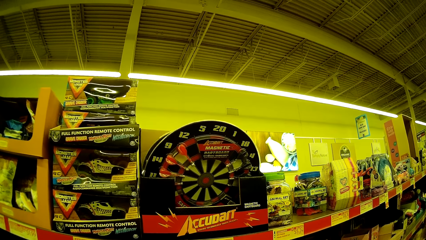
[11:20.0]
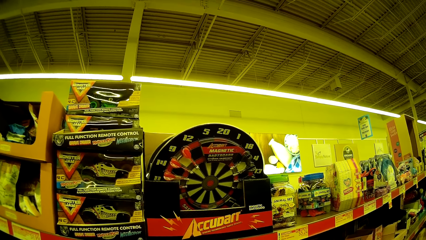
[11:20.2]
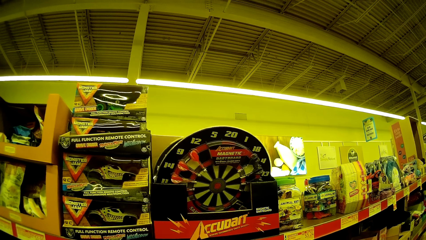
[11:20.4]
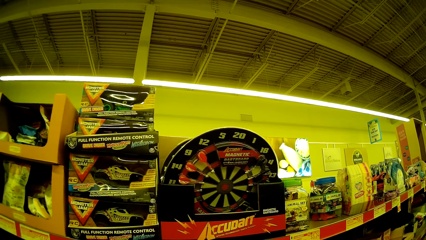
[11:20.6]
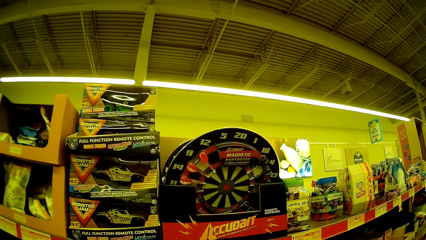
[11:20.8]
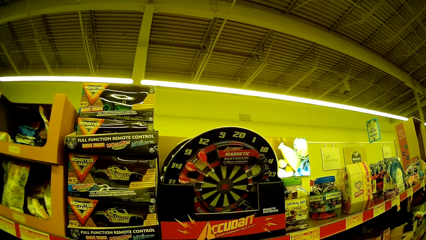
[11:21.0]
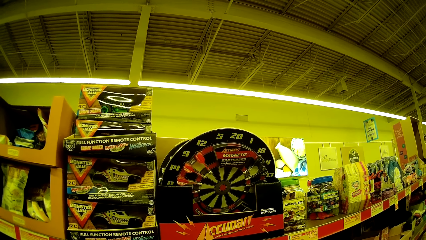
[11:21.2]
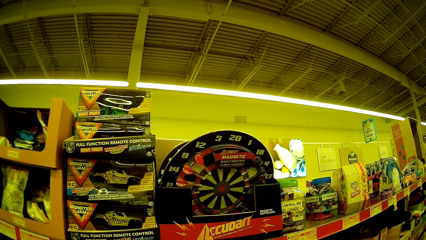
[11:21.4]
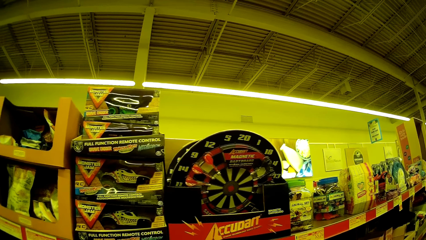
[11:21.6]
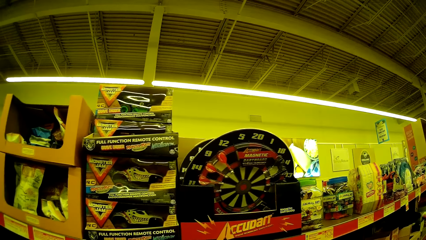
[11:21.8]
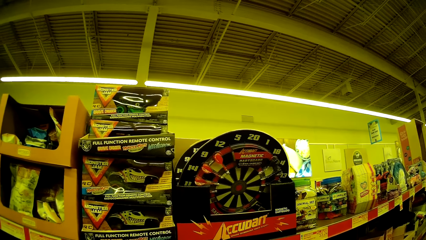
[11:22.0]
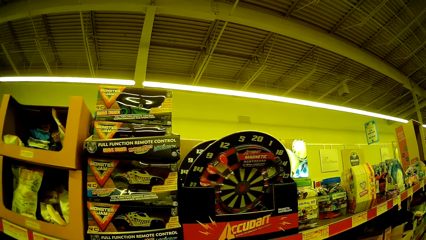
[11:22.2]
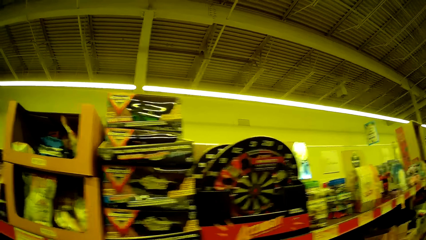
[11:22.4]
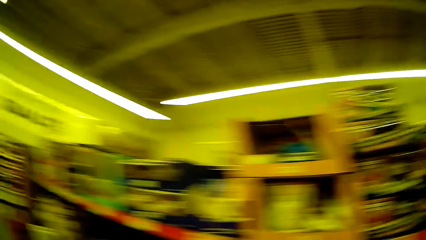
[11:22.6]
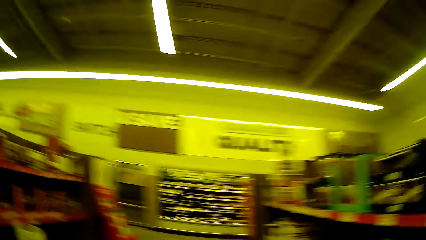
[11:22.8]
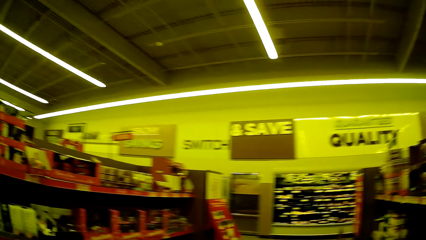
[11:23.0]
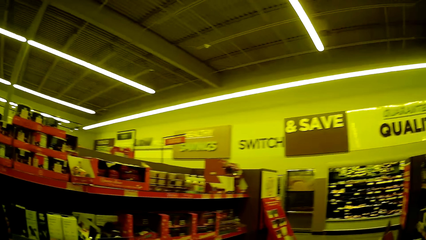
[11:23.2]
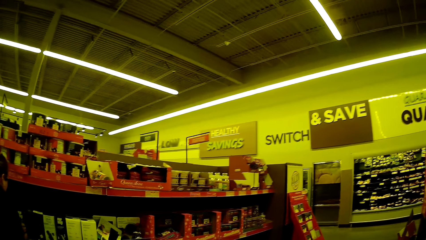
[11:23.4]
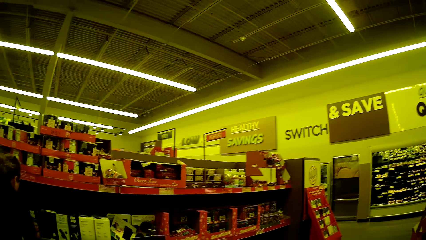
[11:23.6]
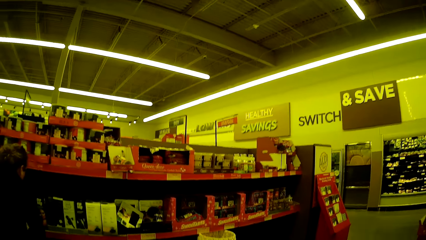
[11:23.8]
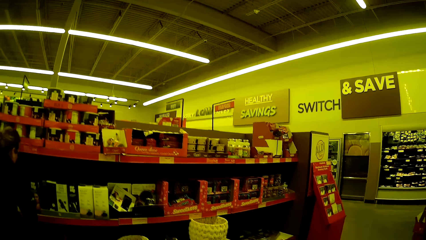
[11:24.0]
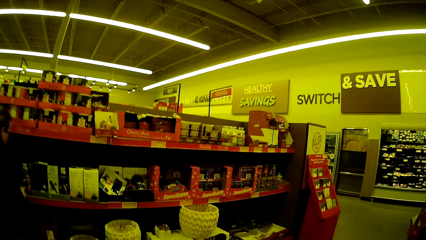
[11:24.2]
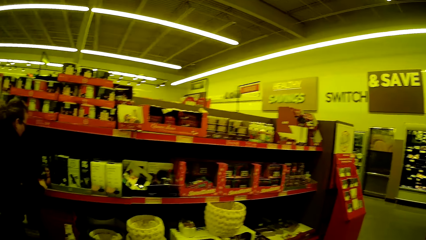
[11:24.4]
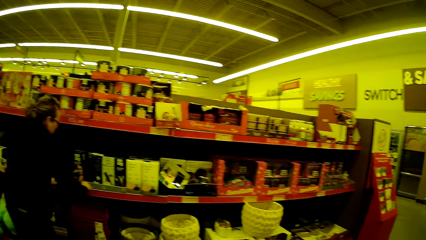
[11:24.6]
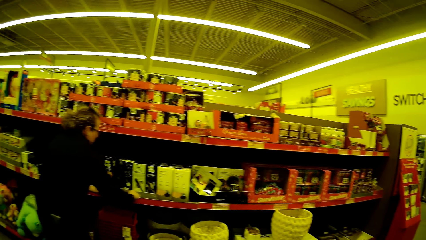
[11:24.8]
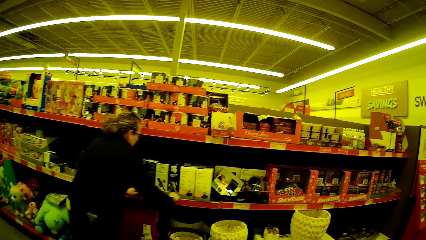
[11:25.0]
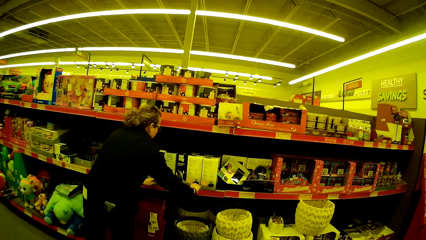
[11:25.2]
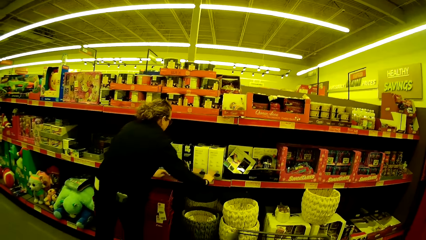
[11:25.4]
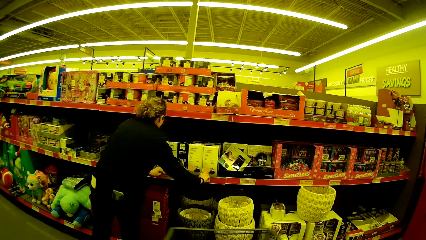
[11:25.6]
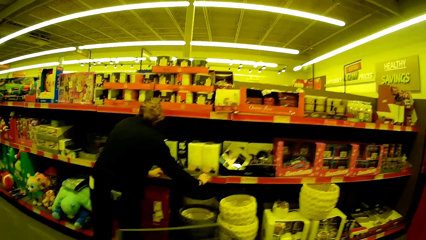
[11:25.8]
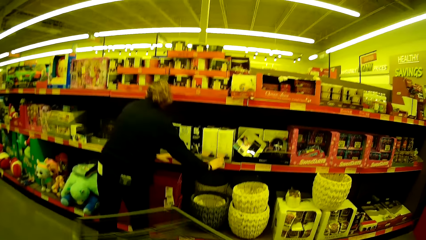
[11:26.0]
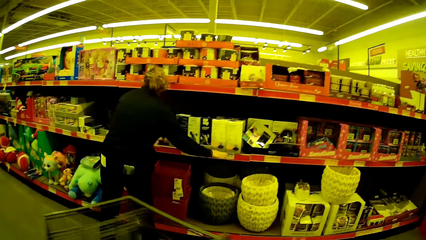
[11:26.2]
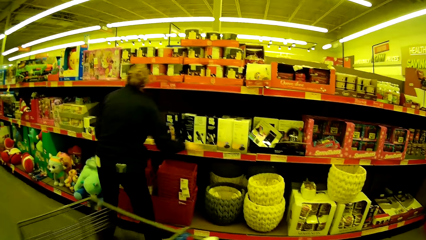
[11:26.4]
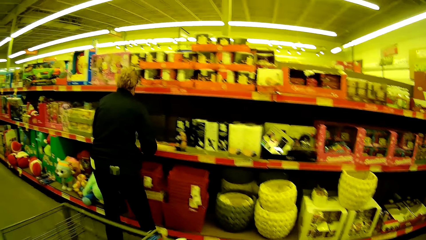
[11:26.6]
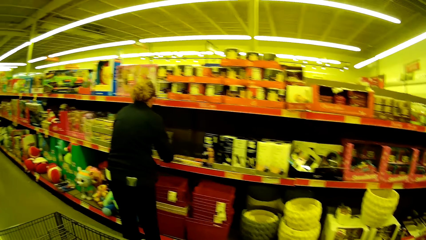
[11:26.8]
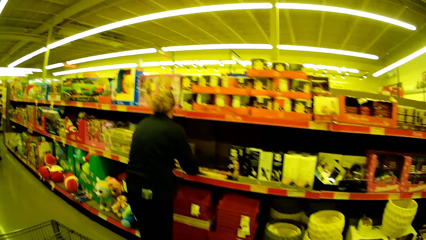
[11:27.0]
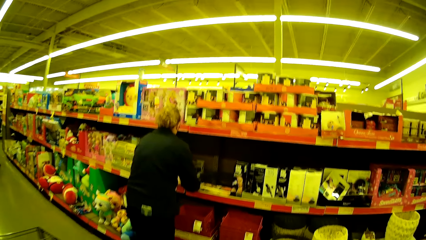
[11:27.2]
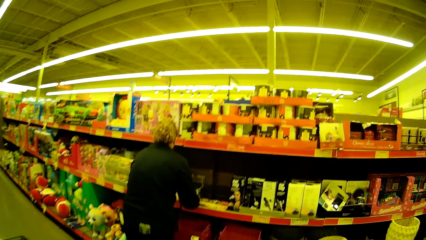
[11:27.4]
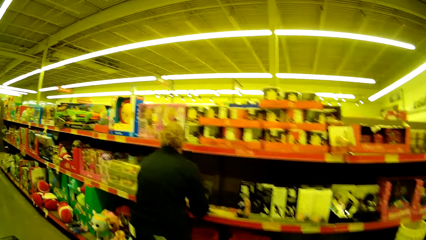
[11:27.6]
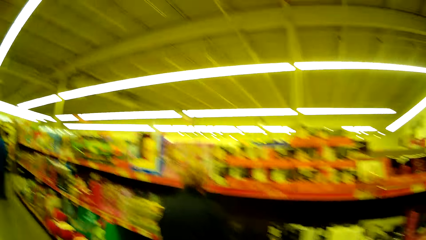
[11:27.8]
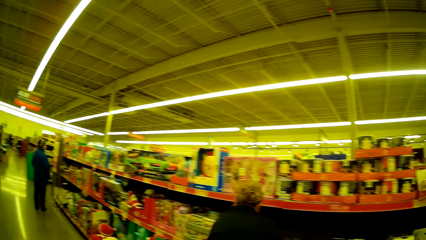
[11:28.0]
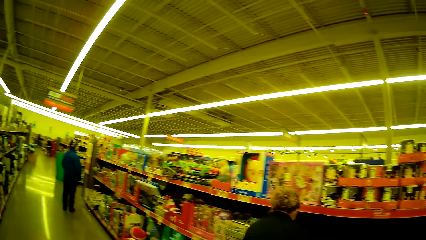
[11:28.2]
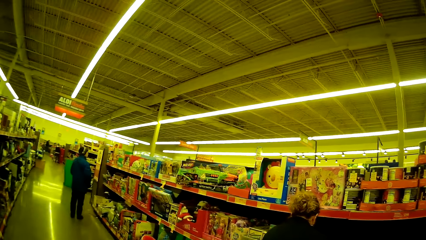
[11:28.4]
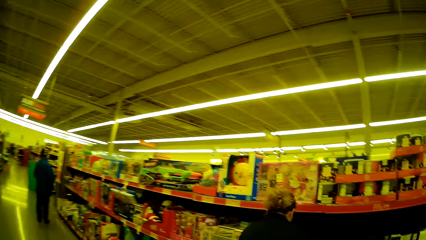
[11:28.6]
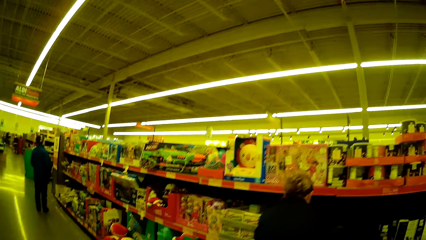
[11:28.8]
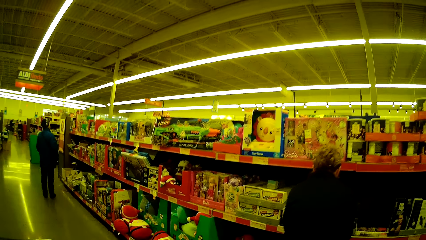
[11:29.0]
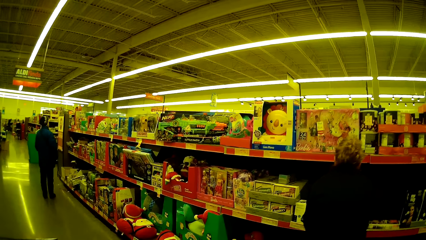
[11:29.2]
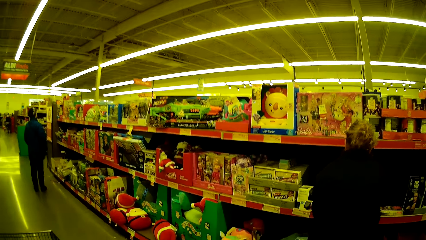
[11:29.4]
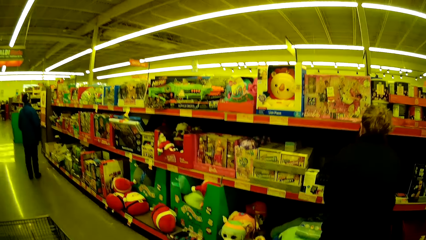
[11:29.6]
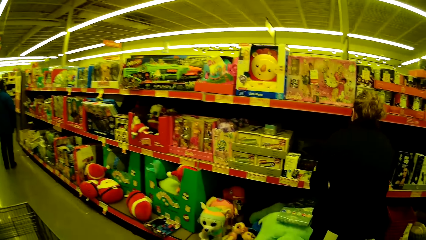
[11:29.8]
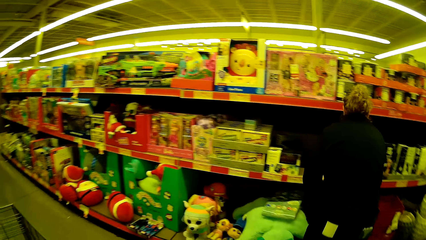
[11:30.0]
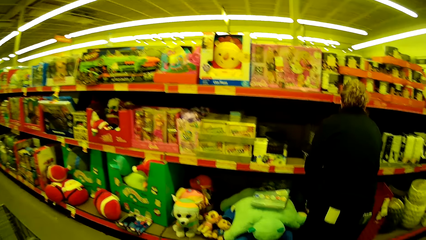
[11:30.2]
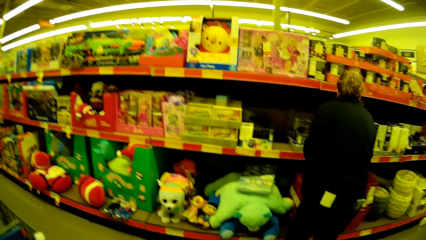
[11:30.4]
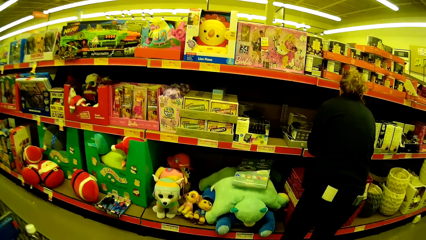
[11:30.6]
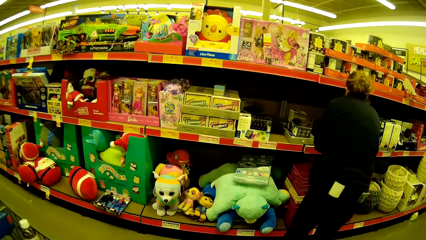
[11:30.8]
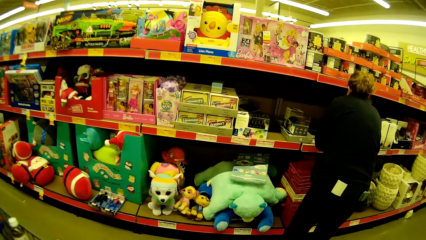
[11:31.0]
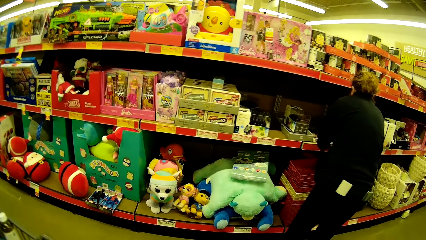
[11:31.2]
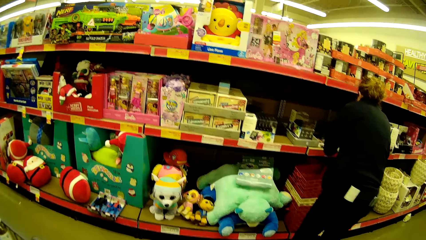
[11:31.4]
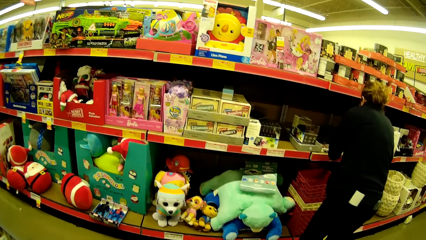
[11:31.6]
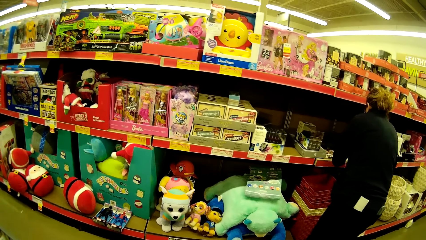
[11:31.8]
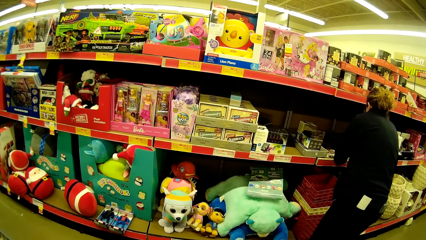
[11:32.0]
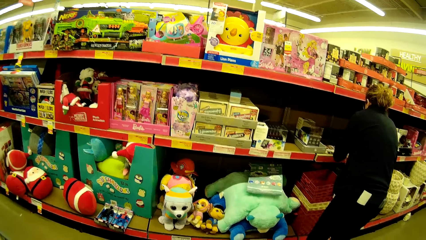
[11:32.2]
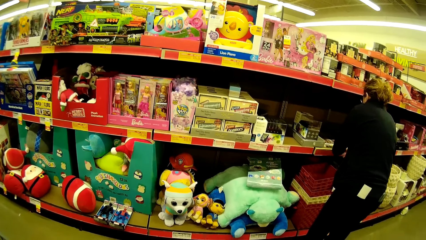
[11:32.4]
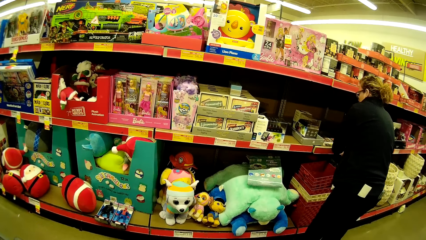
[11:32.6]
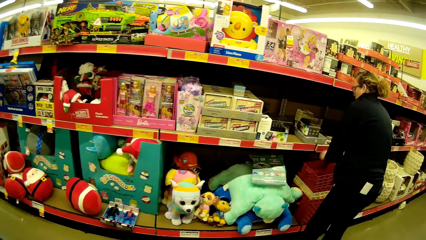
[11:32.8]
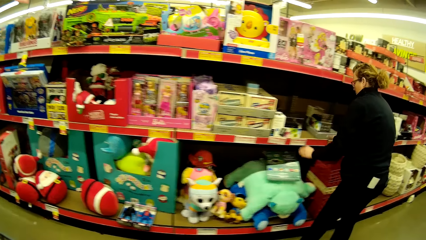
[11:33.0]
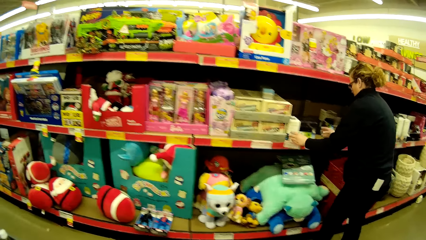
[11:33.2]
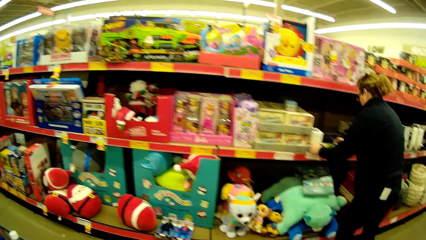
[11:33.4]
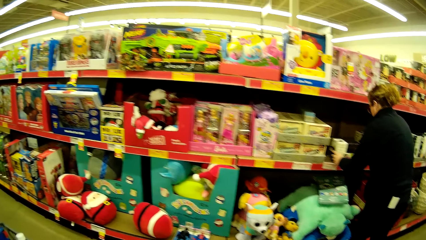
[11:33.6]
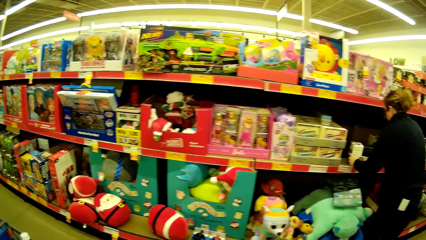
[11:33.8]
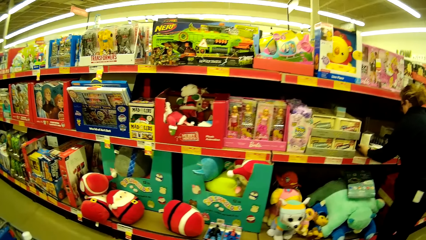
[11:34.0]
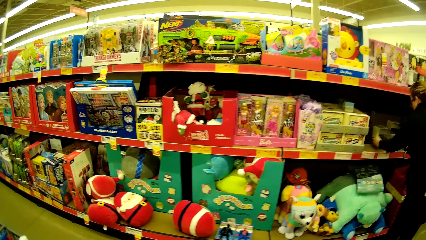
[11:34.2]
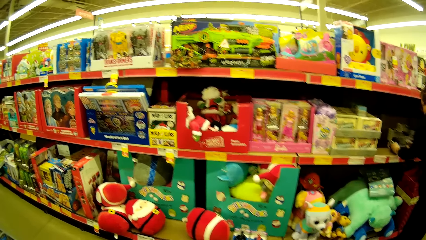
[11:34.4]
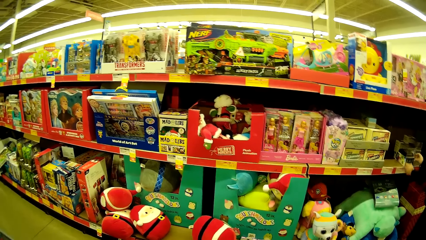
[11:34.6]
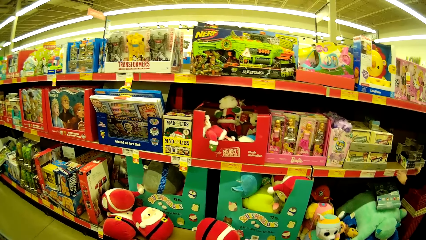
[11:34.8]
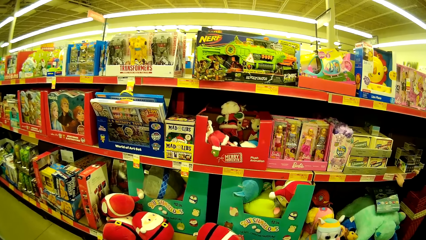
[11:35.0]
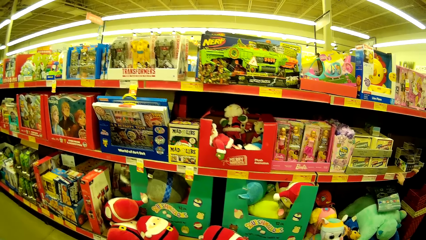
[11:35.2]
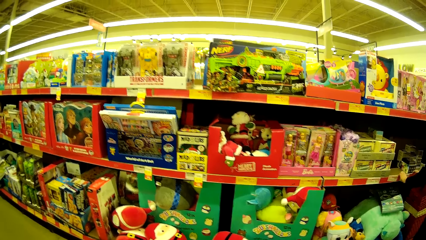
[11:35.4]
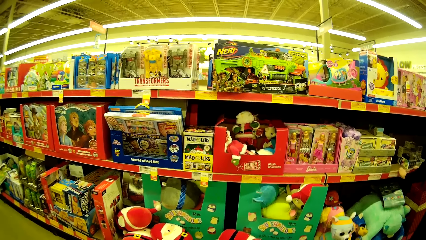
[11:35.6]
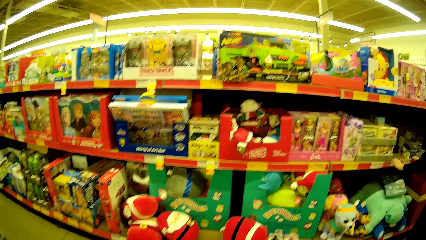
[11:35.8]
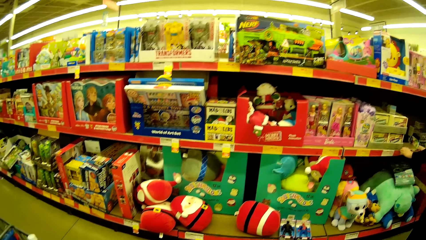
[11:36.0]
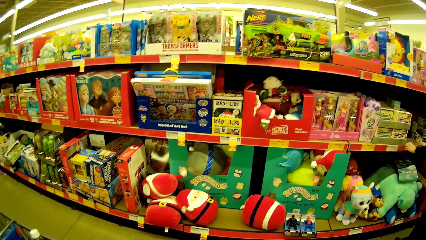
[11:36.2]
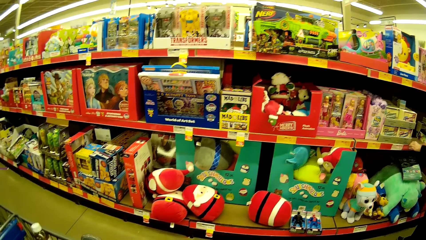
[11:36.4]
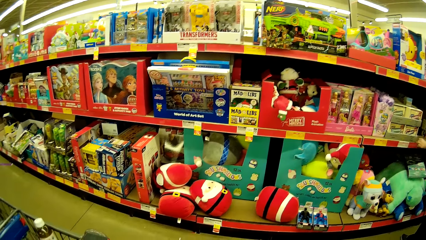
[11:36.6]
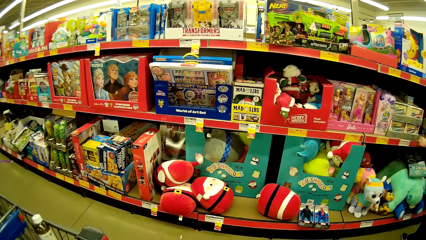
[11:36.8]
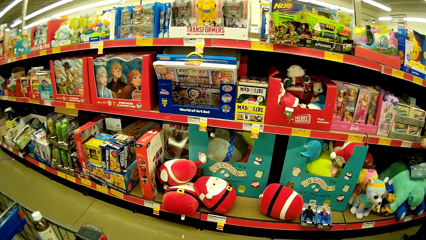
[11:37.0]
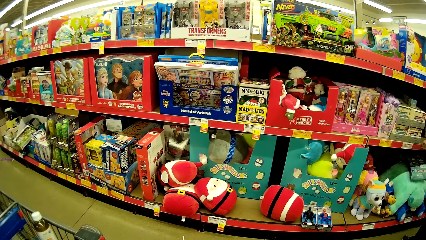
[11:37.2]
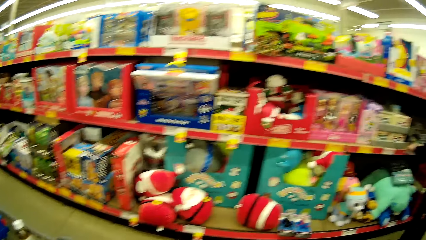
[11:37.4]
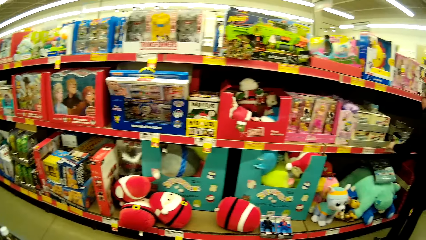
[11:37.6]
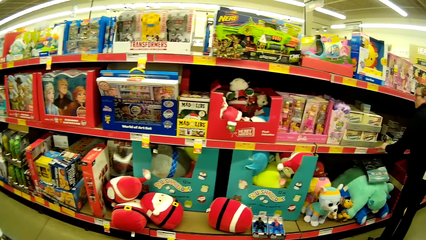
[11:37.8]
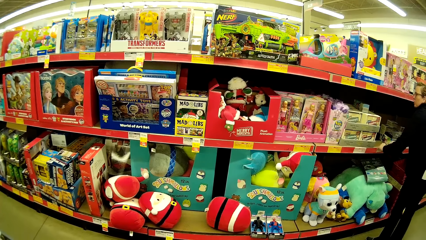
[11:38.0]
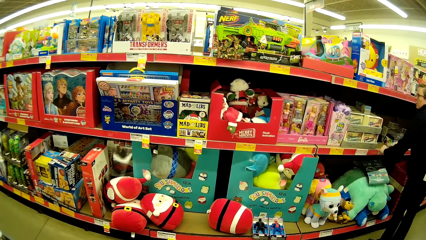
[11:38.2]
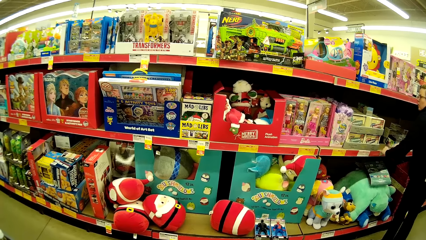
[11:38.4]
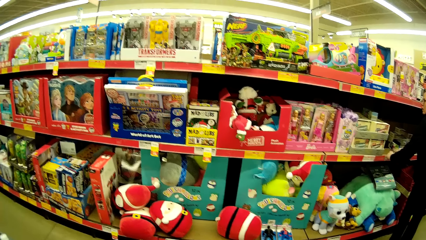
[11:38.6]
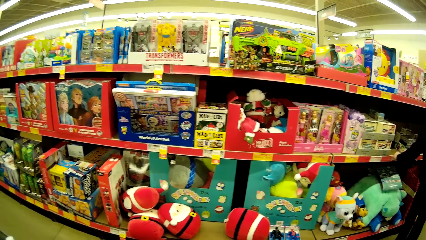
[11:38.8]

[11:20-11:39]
The camera wearer turns around. A lady moves the label on the shelf. The camera wearer walks around the supermarket and pushes a trolley. The lady arranges items in the shelf. A man stands in the supermarket. The camera wearer stares at the items on the shelves. They stare at the shelves.
